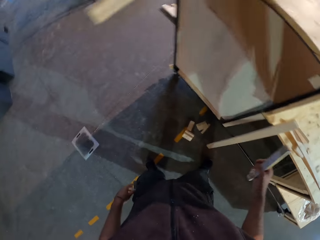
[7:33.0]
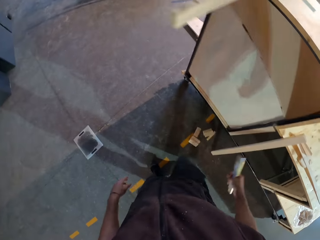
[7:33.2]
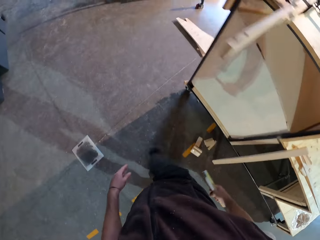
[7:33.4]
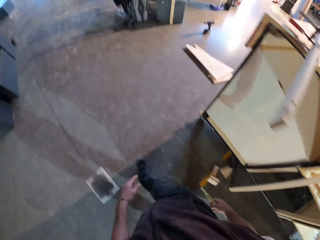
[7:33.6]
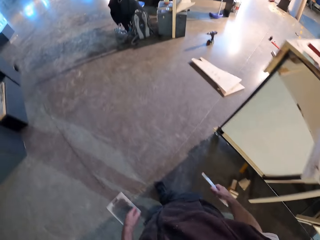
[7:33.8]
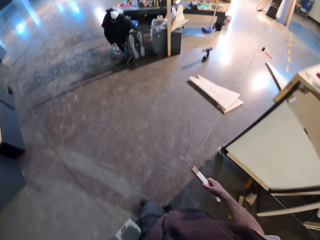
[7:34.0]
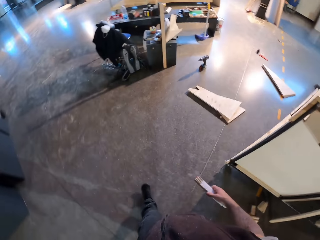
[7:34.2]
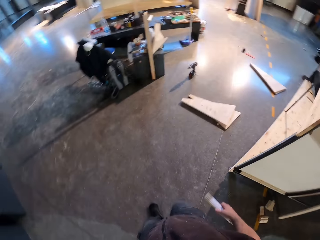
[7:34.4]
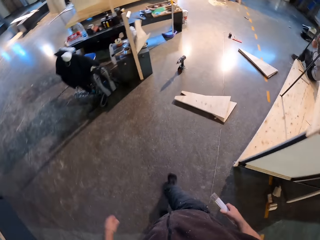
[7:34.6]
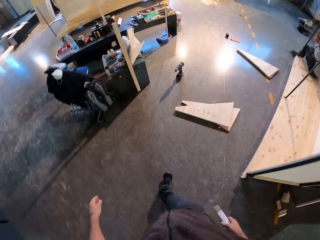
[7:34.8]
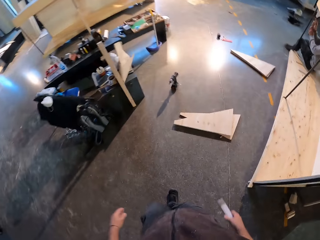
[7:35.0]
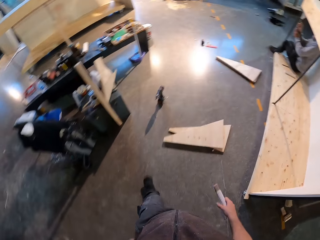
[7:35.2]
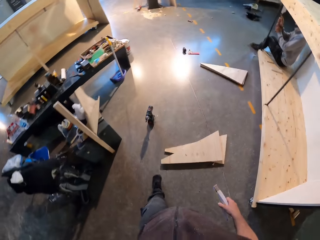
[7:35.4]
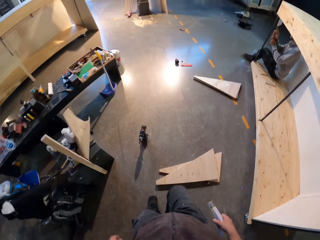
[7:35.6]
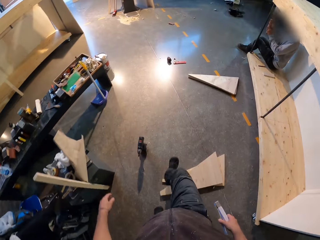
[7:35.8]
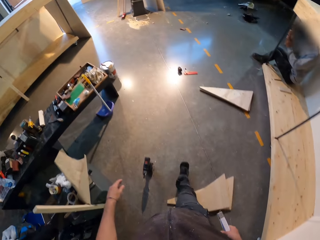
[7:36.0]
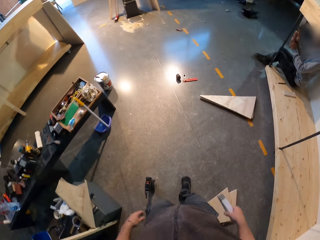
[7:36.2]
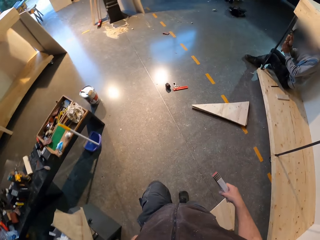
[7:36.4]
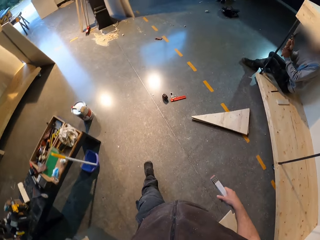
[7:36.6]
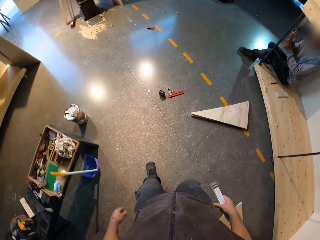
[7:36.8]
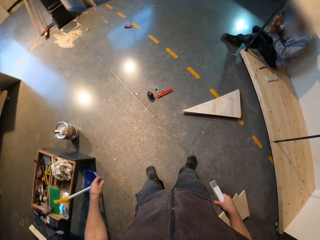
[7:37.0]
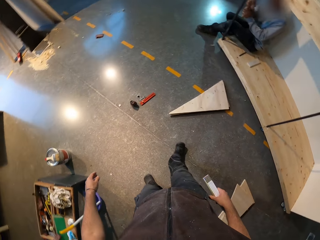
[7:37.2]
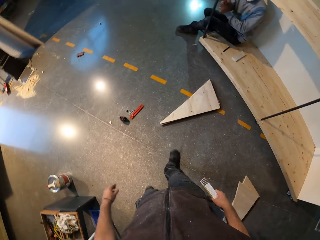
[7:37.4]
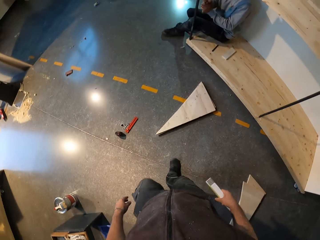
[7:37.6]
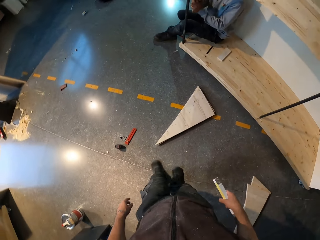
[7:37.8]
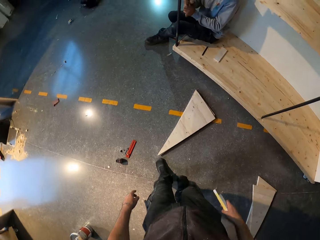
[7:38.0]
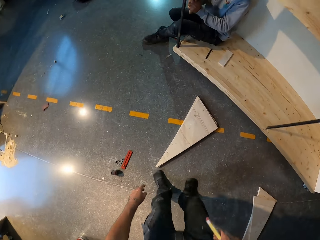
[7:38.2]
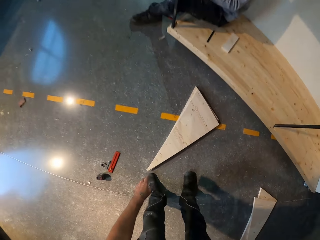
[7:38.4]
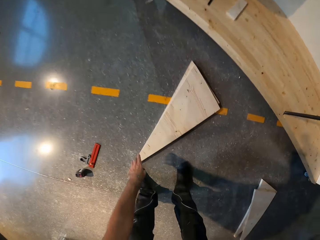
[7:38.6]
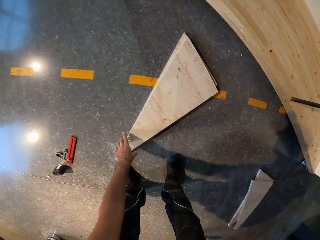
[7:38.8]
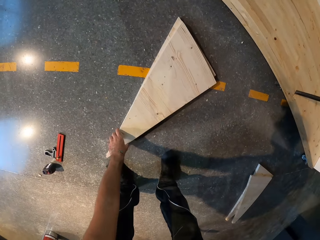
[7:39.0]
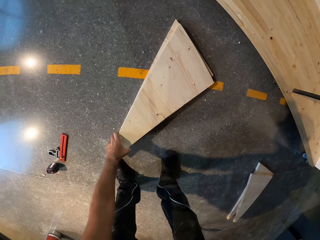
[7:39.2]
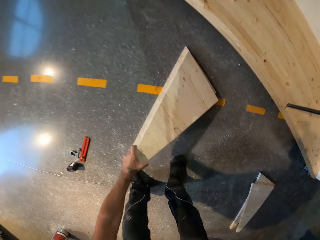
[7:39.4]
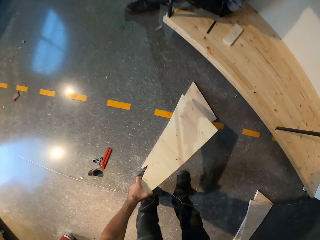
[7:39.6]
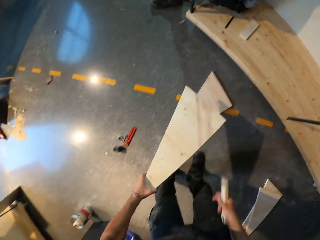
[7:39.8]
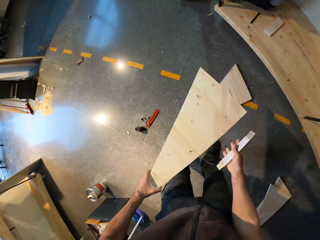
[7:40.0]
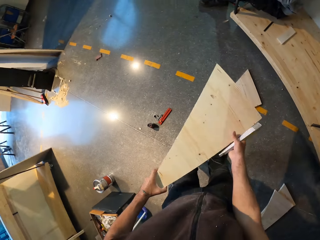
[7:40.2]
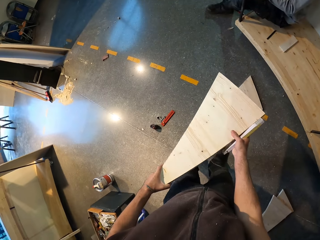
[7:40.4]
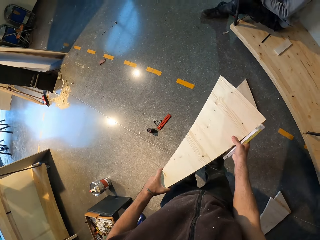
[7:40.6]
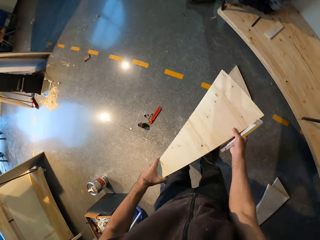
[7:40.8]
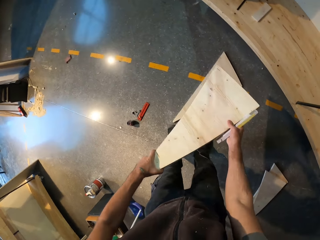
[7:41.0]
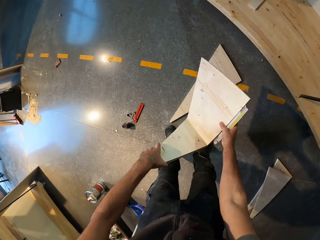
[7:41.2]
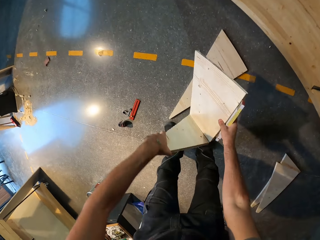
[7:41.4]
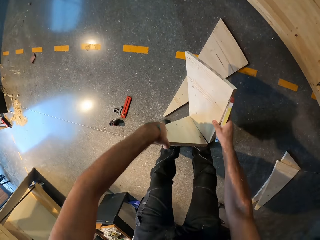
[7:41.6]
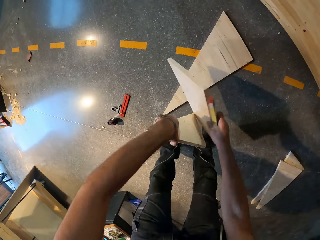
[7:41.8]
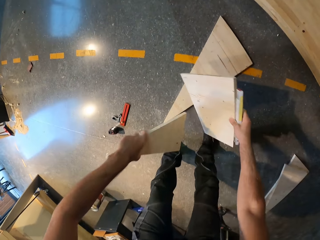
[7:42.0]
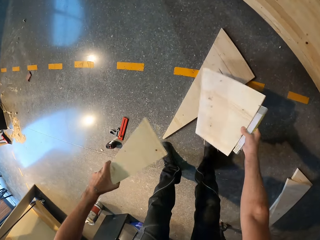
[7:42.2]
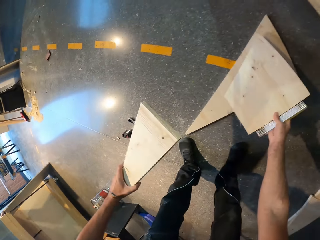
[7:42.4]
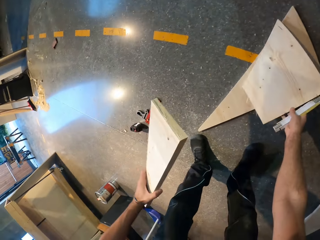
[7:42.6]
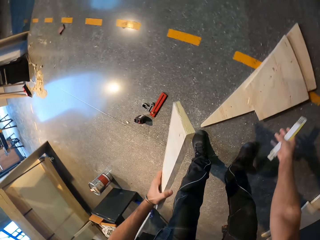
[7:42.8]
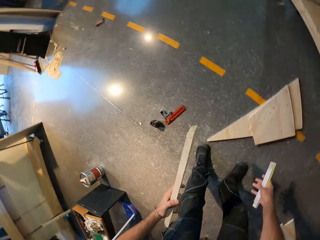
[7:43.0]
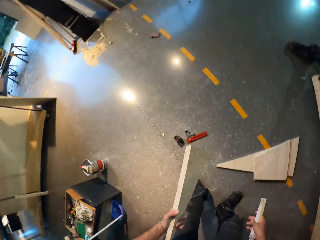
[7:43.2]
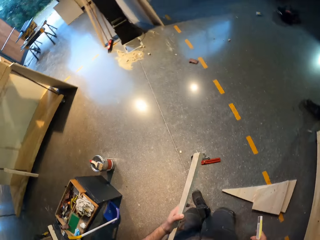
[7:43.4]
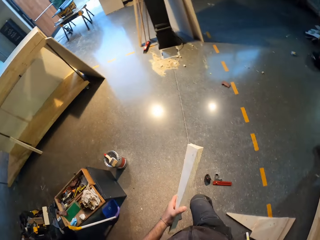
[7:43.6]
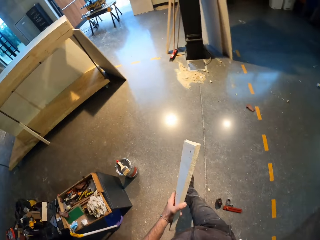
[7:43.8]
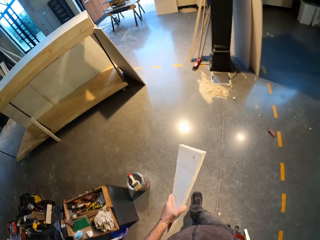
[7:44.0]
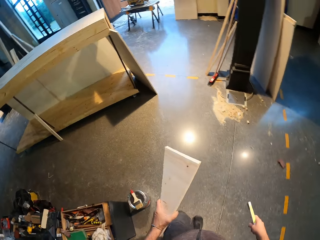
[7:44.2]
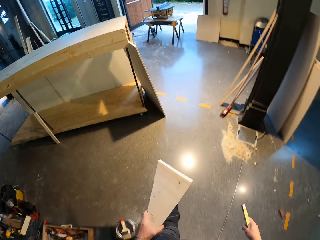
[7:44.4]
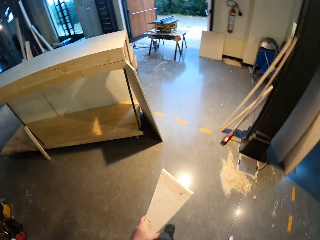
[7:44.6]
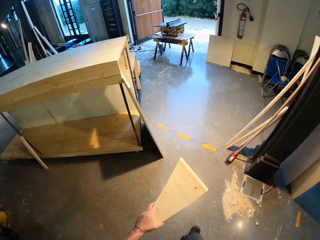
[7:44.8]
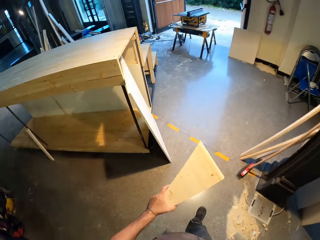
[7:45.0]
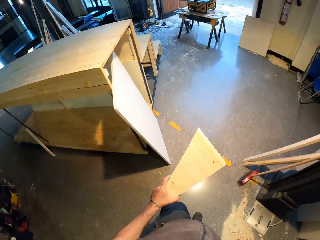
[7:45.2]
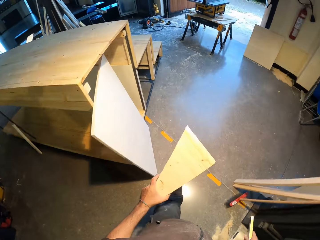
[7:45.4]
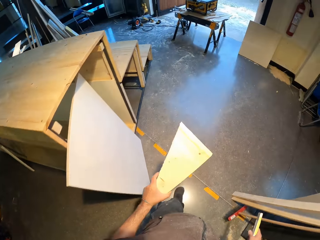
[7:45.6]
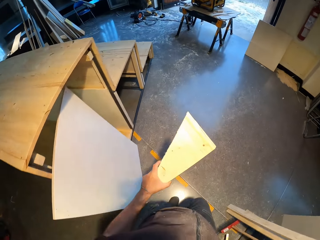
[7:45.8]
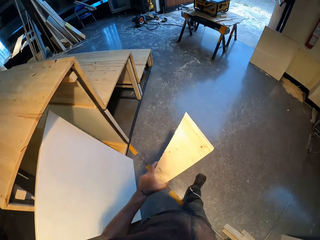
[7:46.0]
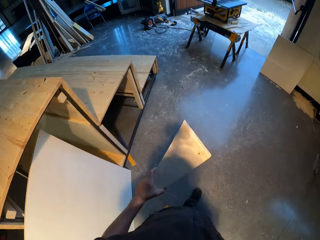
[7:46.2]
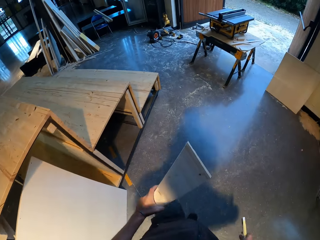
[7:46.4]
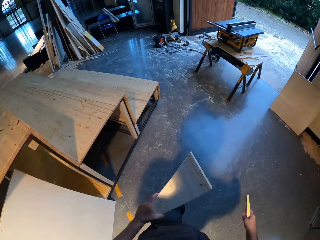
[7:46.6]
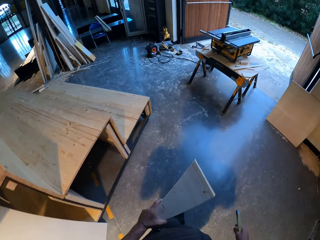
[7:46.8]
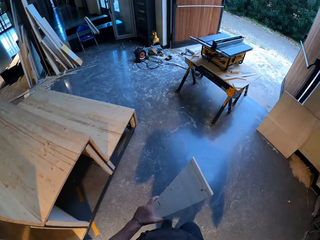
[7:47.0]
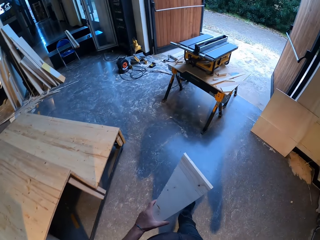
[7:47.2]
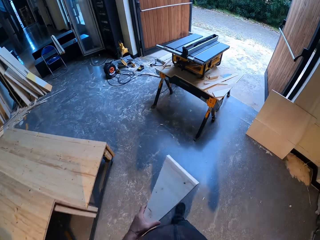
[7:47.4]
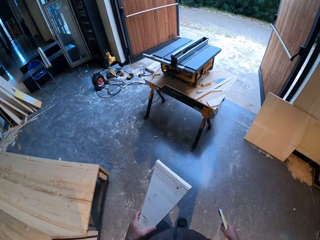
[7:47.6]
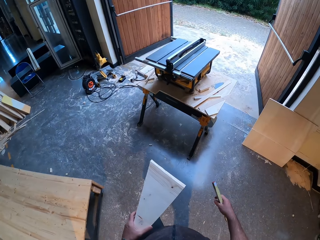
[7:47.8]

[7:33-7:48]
The camera wearer walks across the workshop. He picks up a plank of wood from the floor with his left hand. He grabs the plank of wood with both hands. He breaks the plank of wood into two with both hands. He drops a piece of the plank of wood on the floor. He walks across the workshop with a piece of the plank of wood in his left hand.

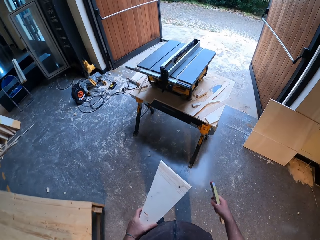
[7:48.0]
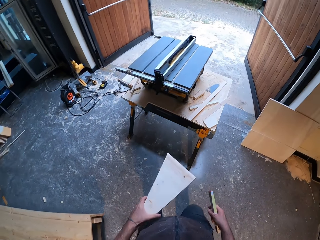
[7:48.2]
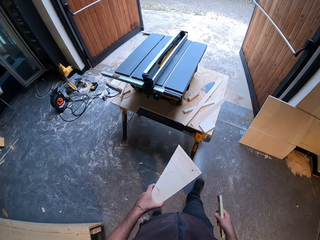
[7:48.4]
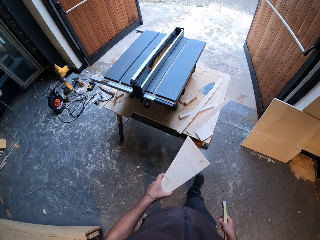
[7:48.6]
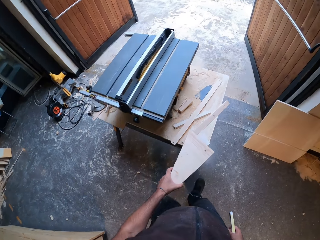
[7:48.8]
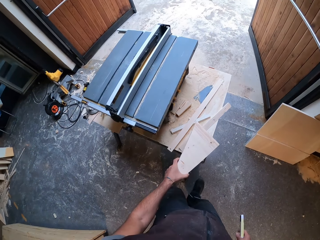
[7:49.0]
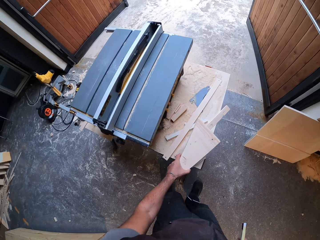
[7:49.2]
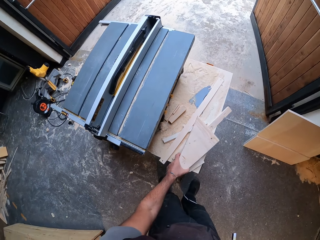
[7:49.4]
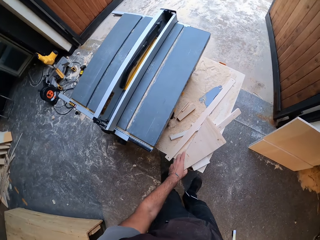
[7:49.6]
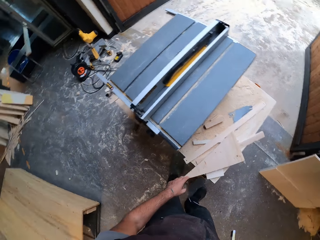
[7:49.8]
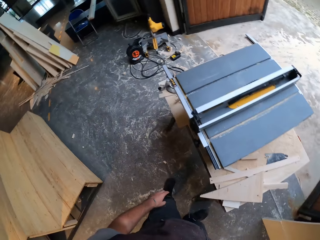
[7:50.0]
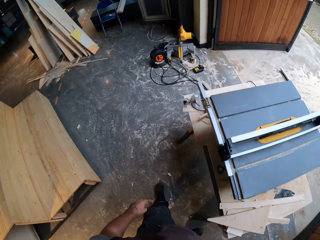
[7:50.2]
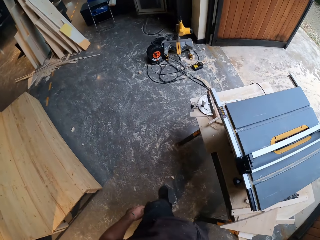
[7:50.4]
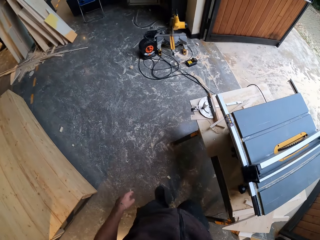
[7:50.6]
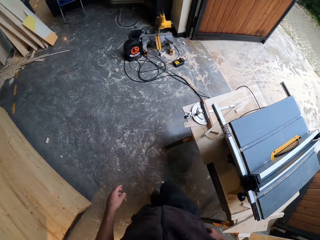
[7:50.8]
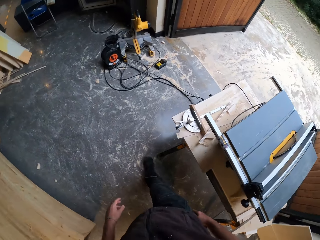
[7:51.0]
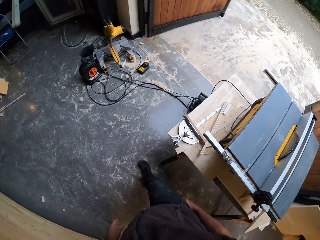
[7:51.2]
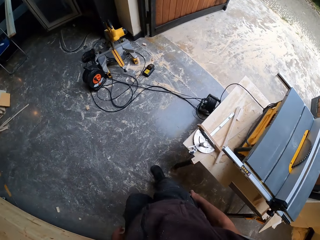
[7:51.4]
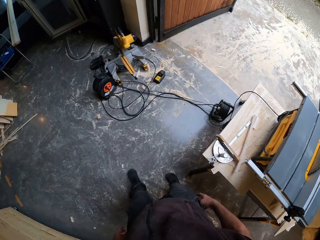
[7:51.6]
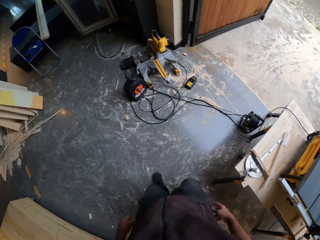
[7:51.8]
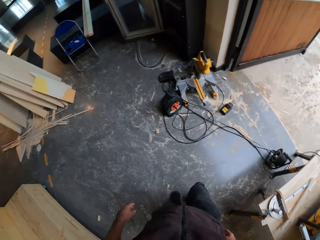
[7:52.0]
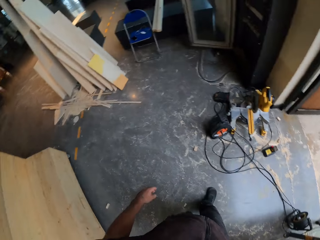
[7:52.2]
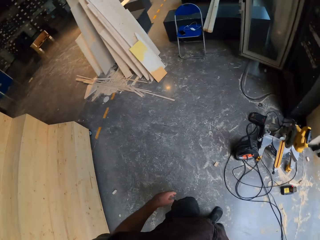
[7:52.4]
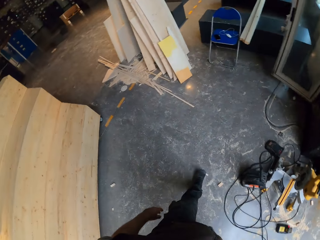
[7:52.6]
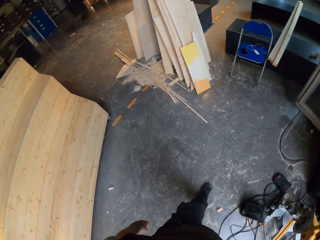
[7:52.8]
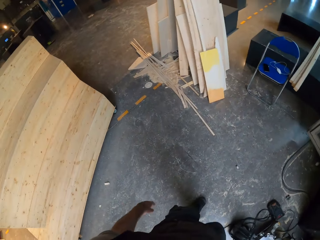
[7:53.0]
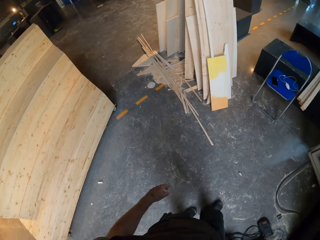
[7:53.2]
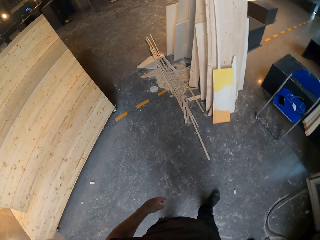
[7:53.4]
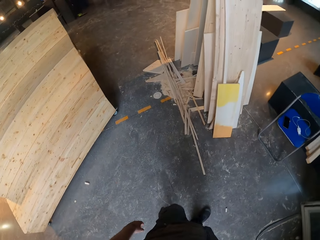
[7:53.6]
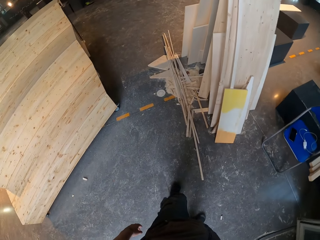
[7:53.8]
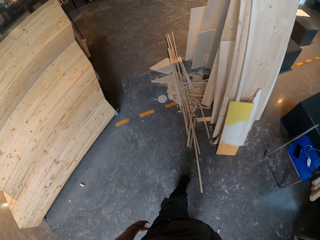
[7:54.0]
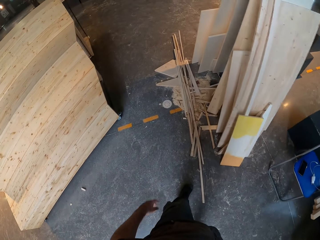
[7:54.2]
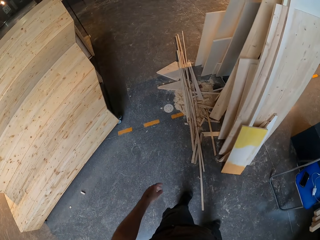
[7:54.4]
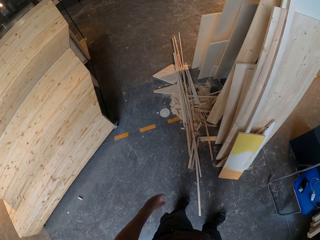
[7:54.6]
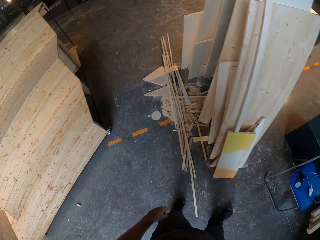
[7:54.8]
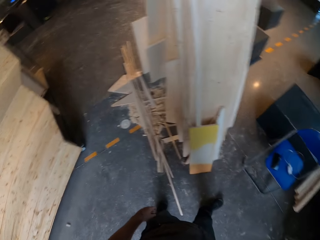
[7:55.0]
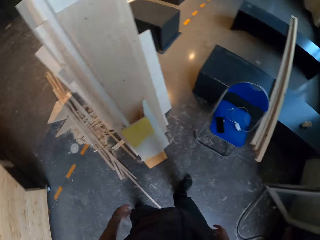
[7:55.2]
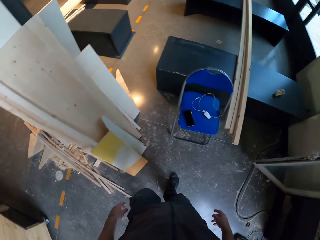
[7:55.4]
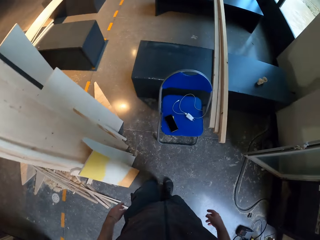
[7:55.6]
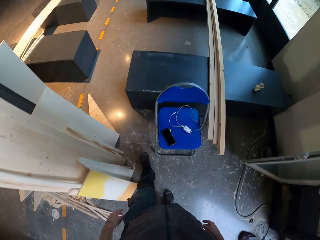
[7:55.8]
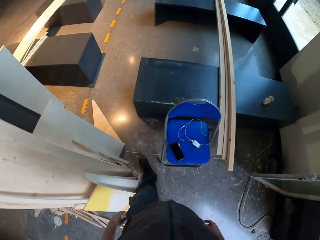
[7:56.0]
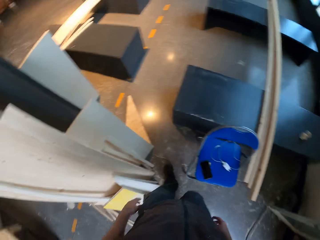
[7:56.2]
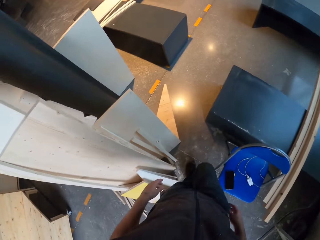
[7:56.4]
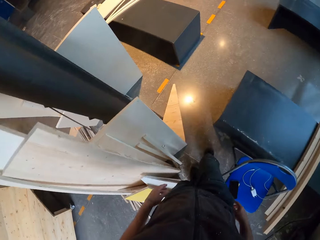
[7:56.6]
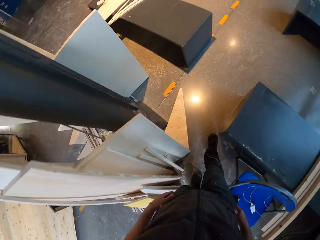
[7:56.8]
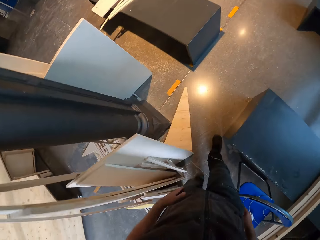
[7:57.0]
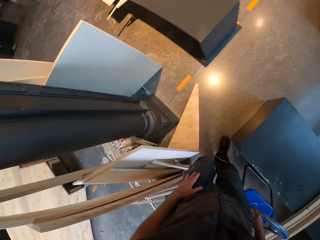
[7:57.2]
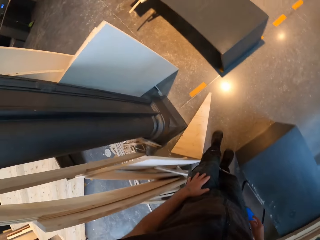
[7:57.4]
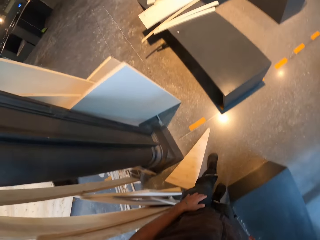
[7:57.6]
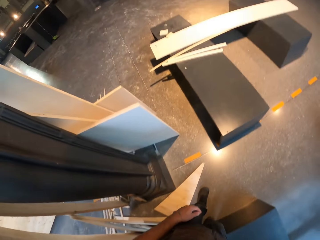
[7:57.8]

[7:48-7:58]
The camera wearer puts the piece of the plank of wood on the table saw with his left hand. He drops the wood on the table. He puts the tape measure in his pocket. He moves around.
